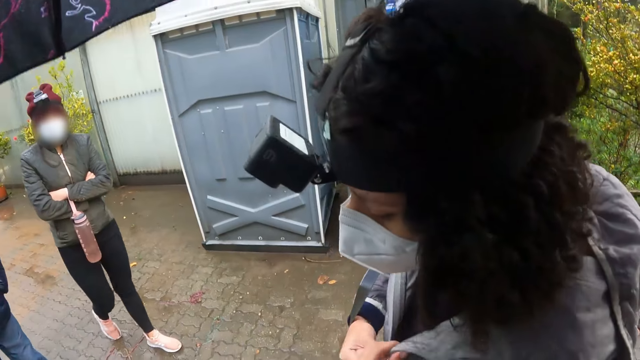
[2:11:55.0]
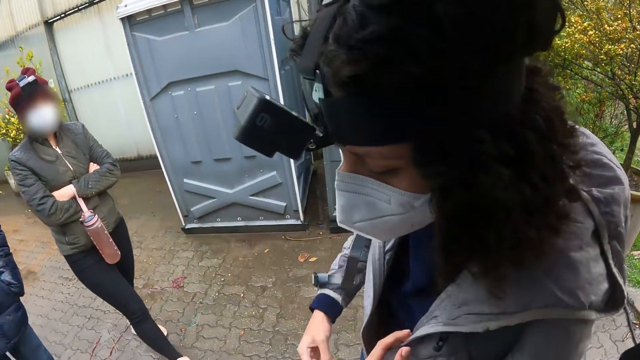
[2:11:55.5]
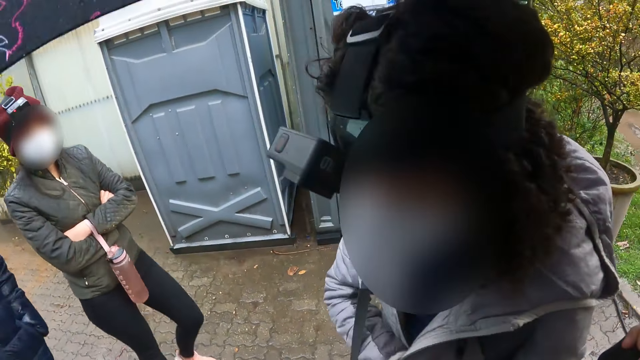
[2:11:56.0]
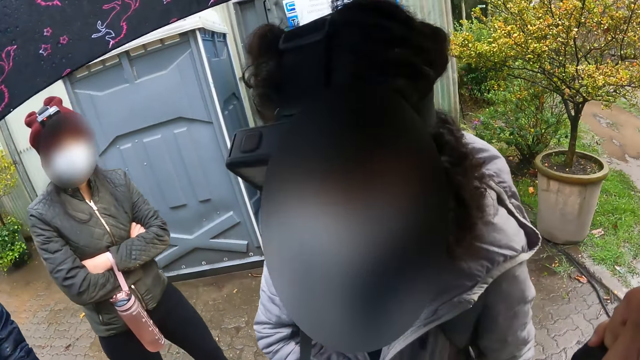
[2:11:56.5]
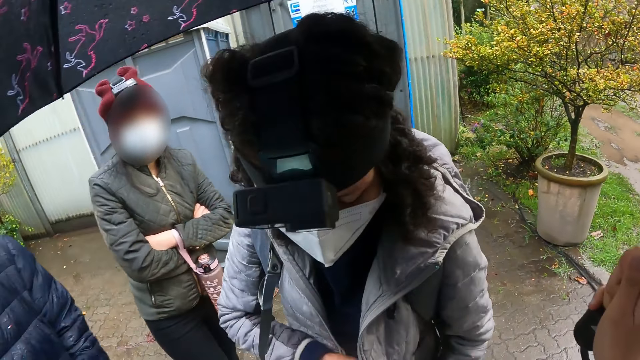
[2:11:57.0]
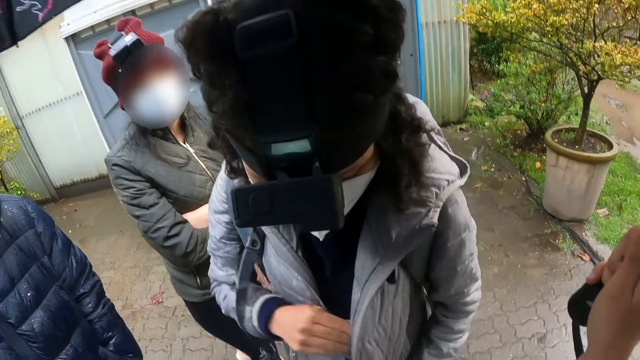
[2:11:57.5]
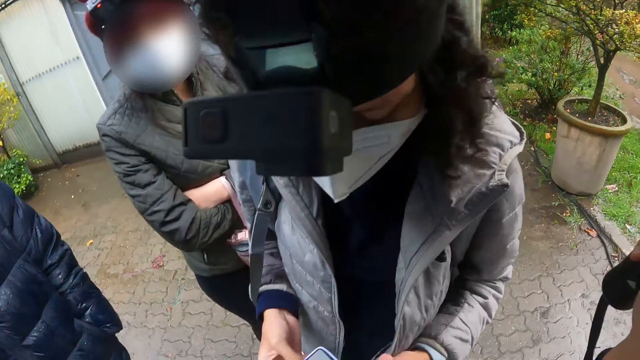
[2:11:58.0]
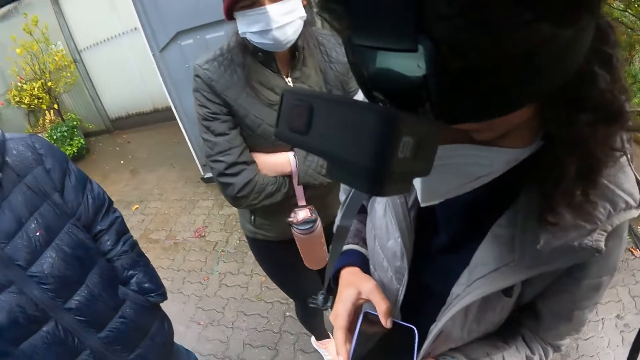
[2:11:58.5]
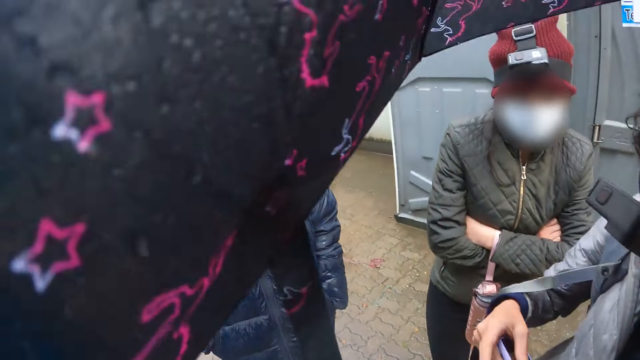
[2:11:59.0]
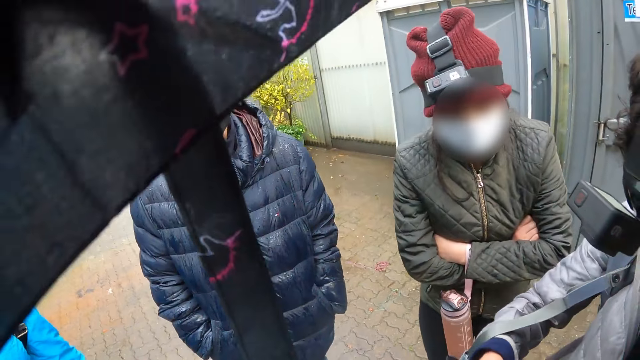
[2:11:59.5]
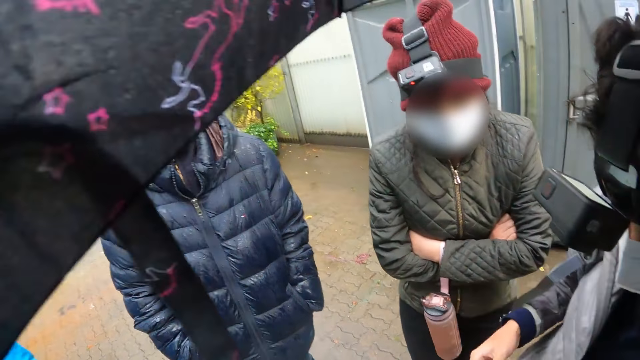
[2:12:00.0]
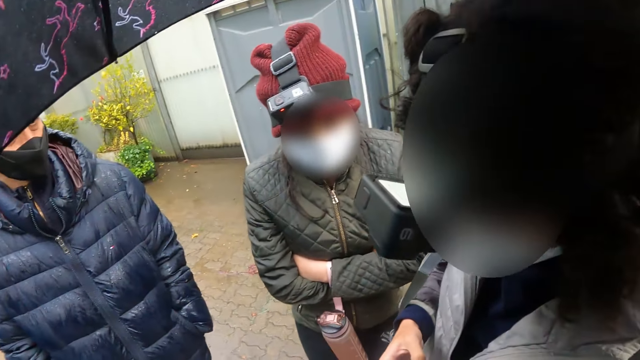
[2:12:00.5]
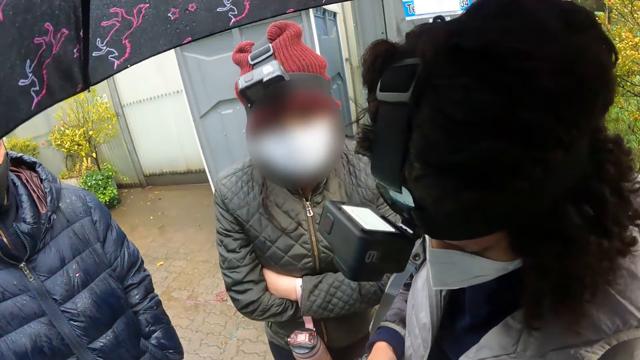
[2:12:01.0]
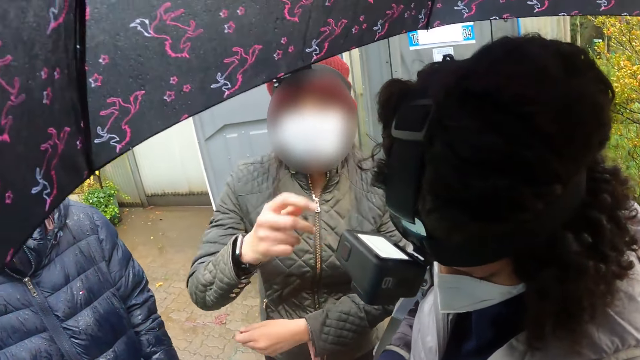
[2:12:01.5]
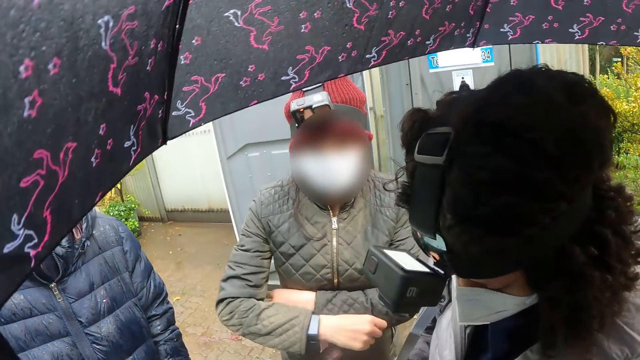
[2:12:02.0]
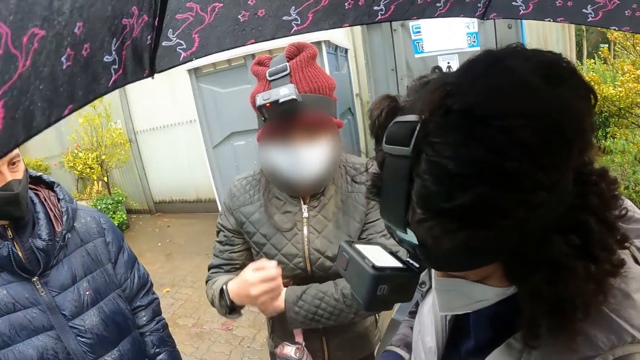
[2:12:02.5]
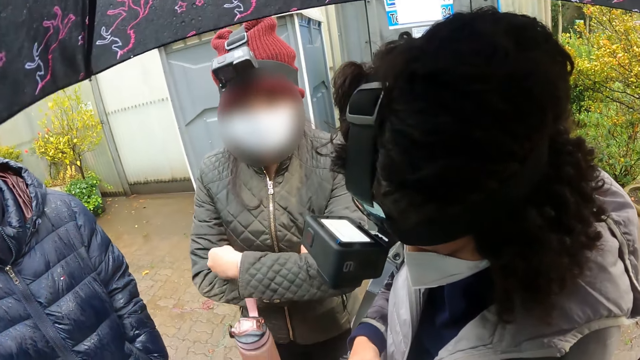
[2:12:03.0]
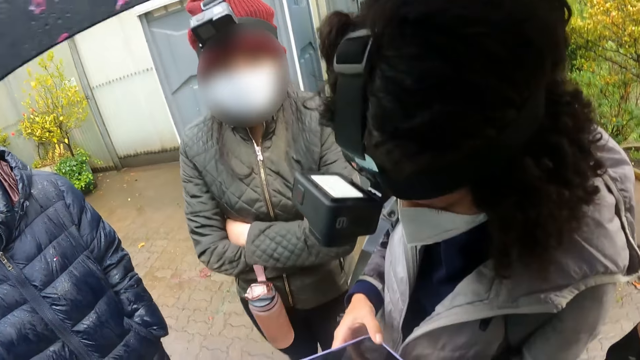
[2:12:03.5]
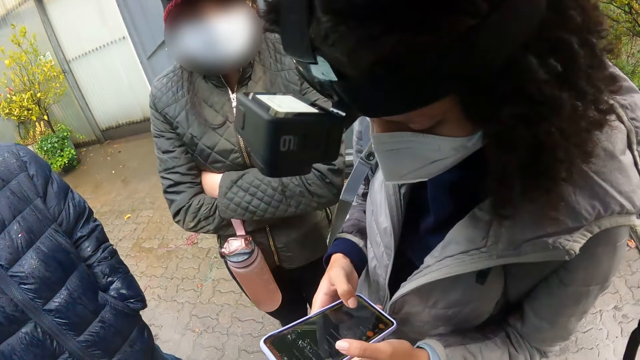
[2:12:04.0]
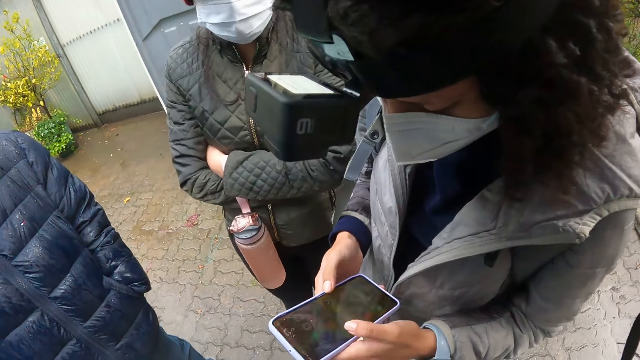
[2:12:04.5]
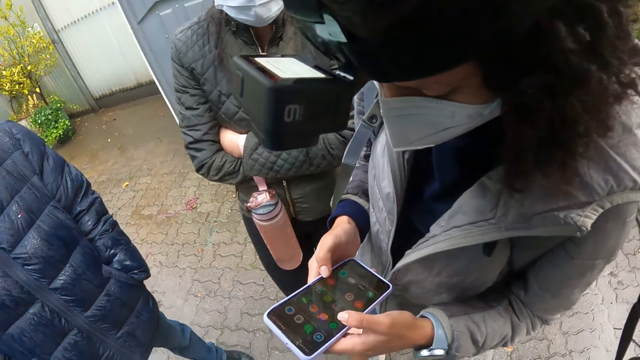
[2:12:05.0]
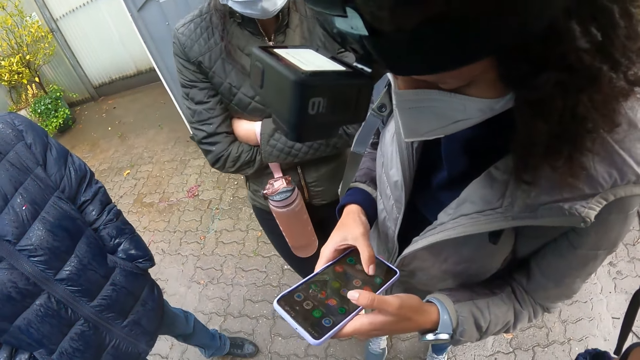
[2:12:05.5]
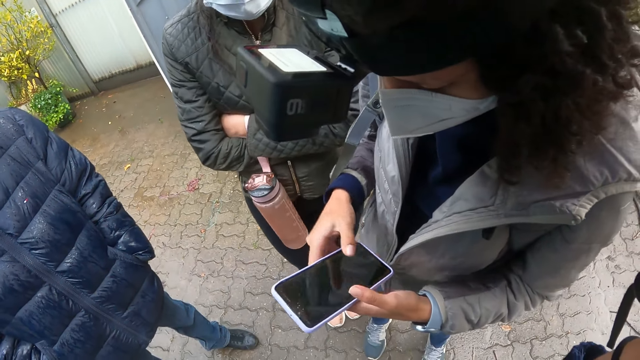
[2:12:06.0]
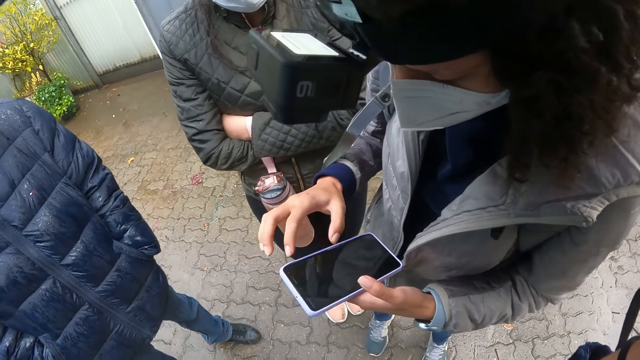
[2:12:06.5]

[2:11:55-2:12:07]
The woman takes a phone from her jacket with her right hand. She operates the phone with both hands. Another woman interacts with the camera wearer. The camera wearer looks at the phone of the first woman.

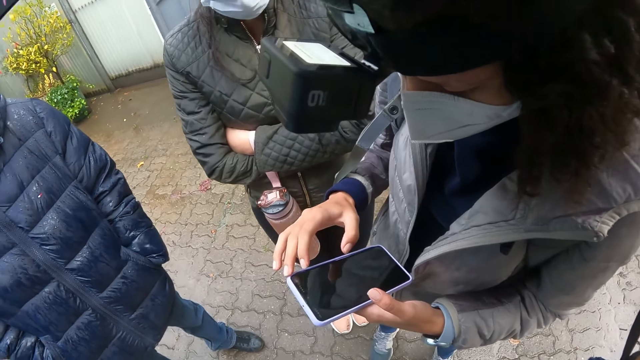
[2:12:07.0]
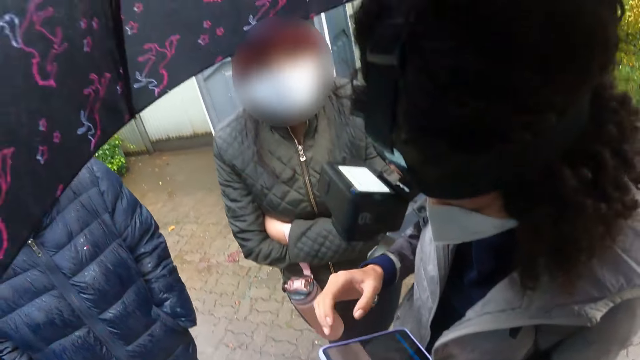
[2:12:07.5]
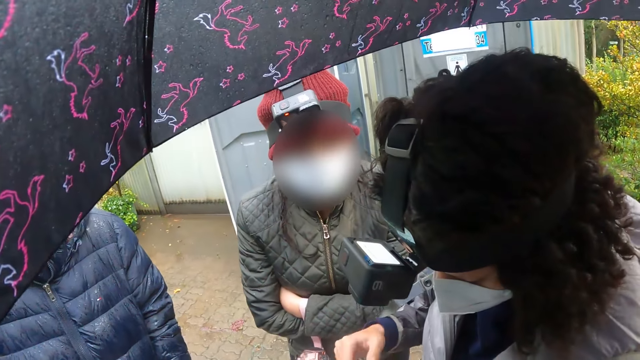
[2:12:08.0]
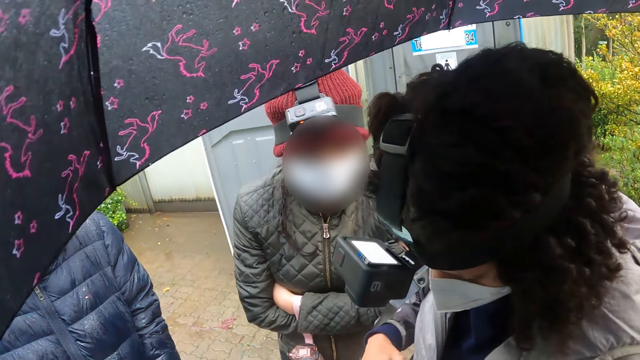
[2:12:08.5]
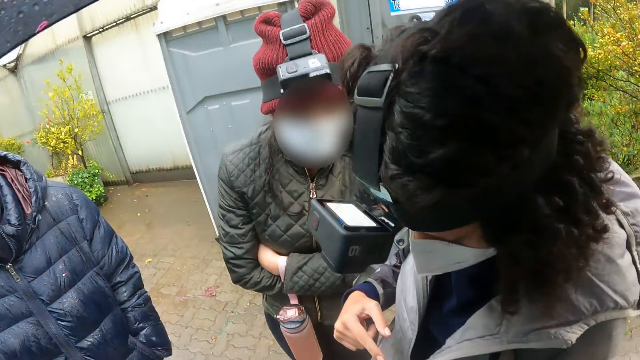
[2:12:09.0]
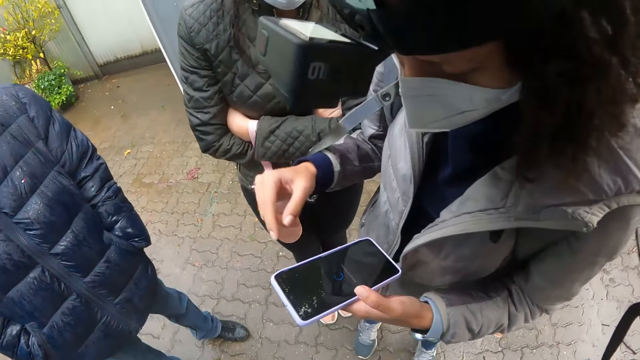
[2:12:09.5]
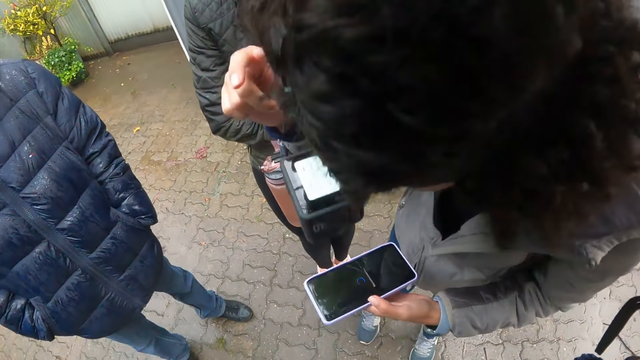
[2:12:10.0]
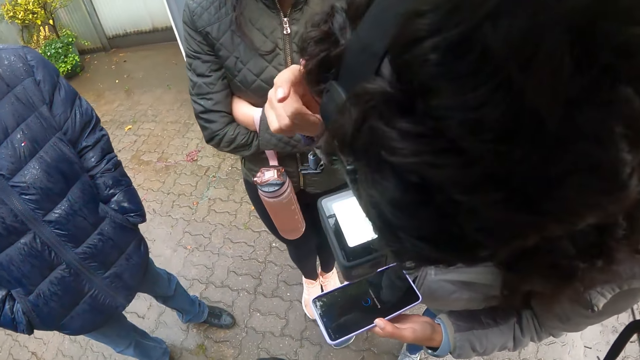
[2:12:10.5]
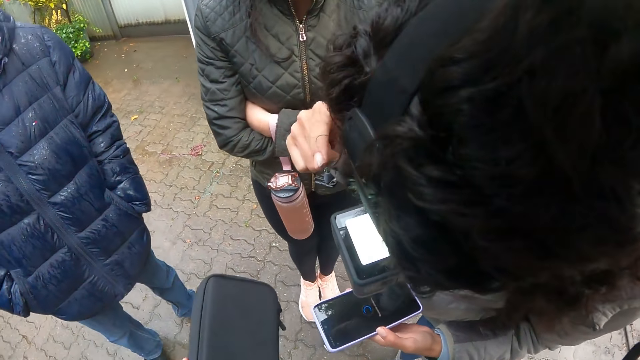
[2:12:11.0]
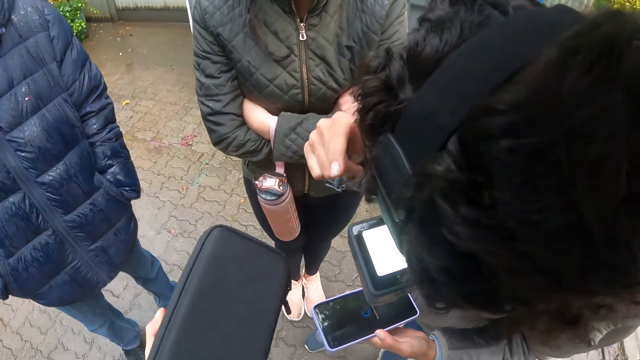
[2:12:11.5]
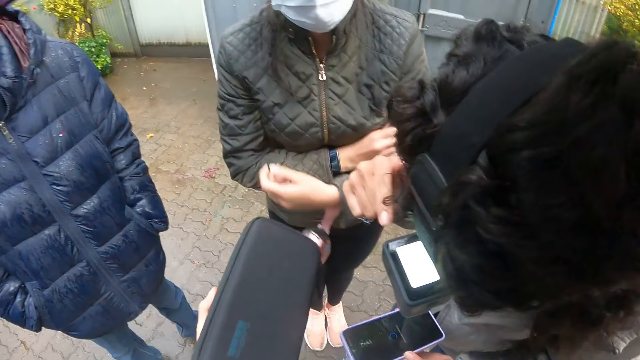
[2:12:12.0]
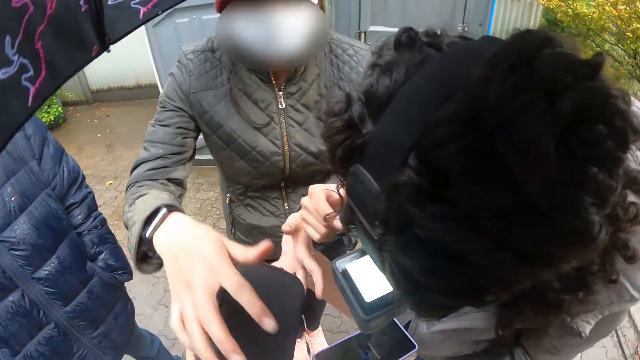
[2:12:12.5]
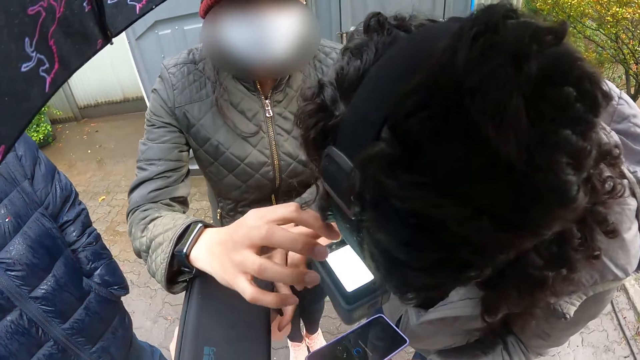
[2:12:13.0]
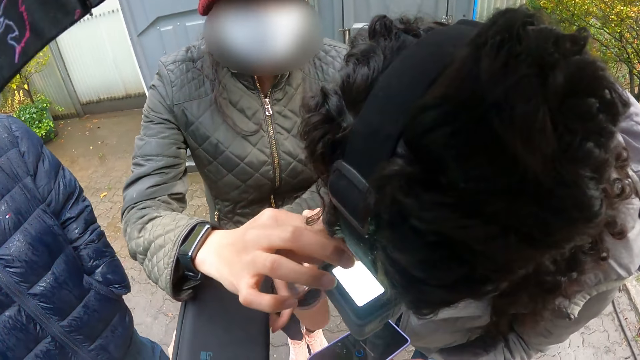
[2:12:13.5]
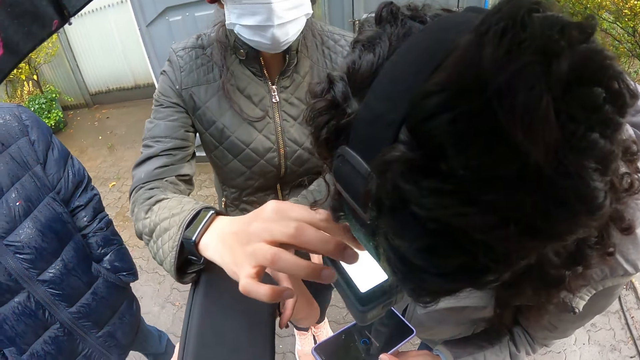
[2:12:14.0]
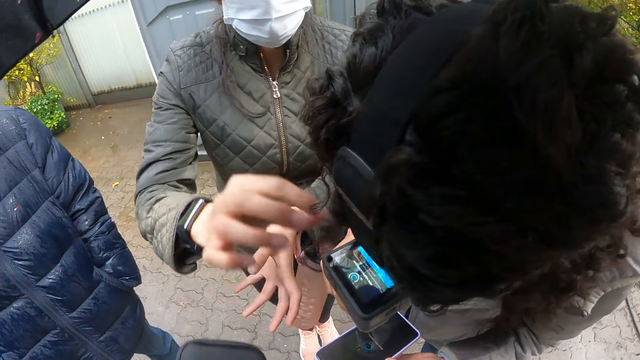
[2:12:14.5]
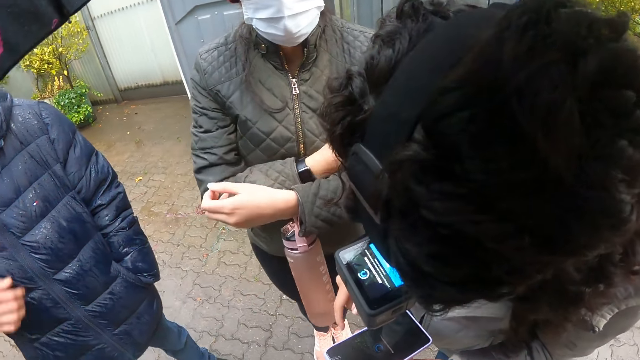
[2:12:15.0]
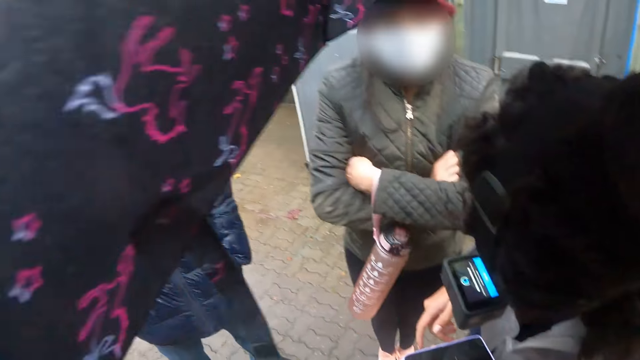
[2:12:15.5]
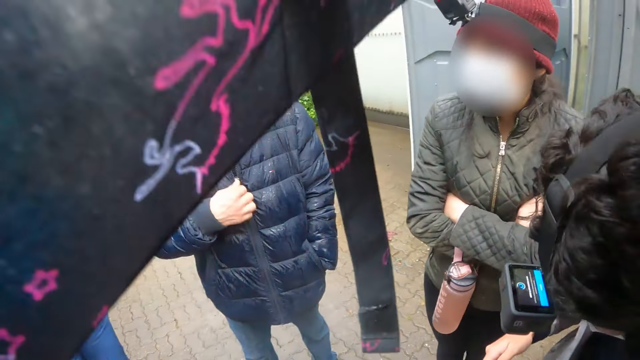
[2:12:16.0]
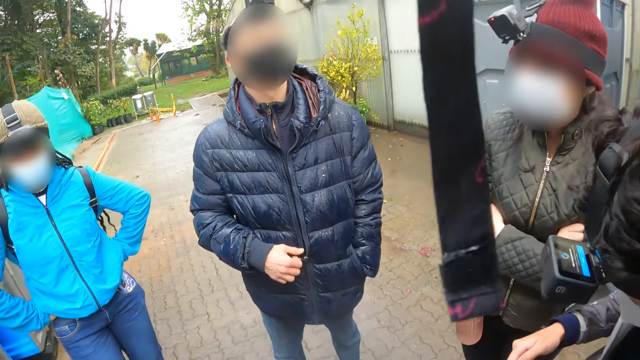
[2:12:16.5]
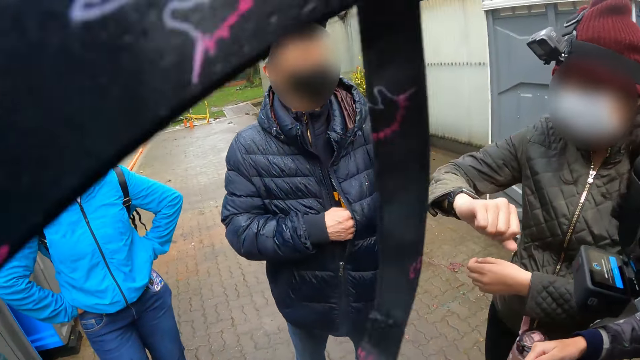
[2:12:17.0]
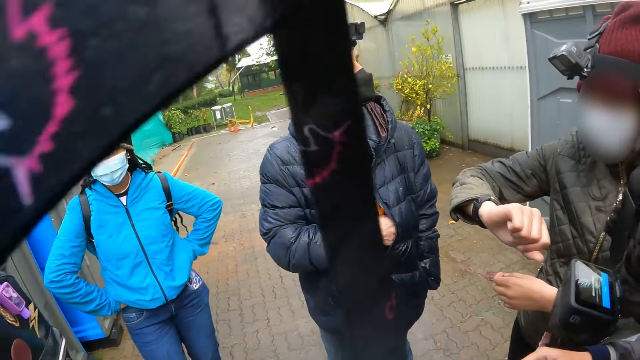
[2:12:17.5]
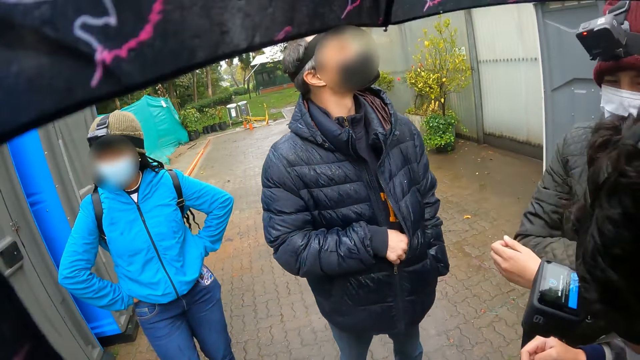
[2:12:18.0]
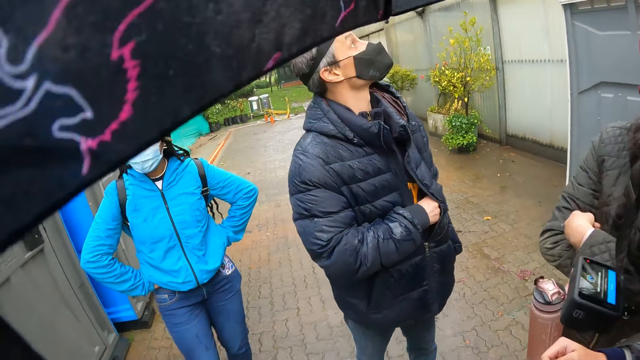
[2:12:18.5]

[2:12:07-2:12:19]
The woman interacted with the group of people. The camera wearer hands a woman the bag. Another woman operates the camera on the head of the first woman with her right hand. A man interacts with the group of people.
